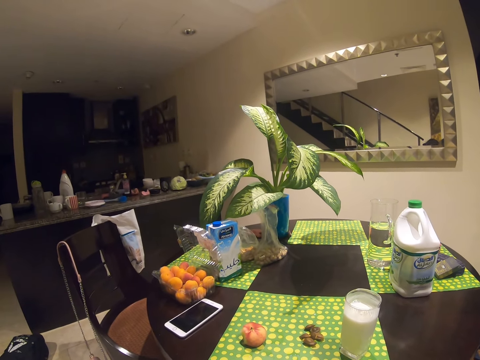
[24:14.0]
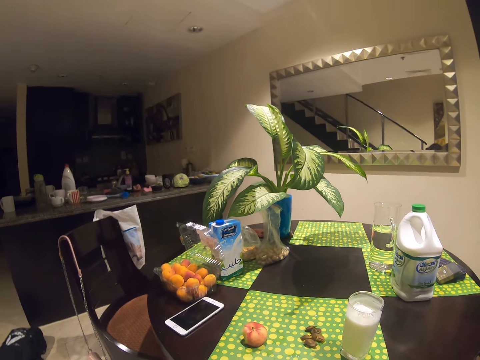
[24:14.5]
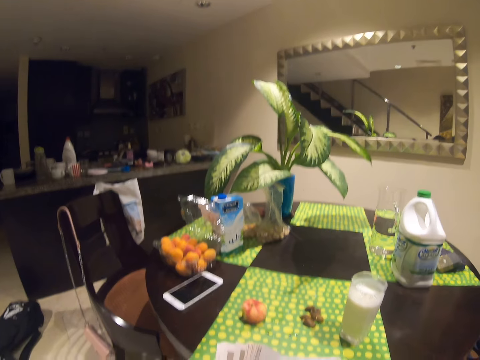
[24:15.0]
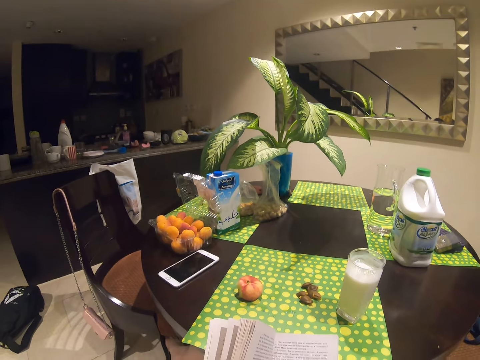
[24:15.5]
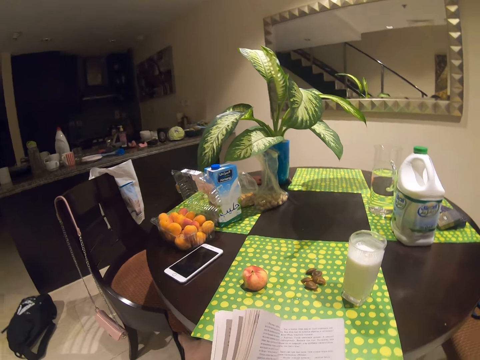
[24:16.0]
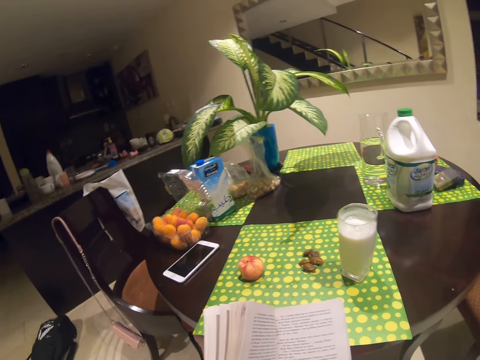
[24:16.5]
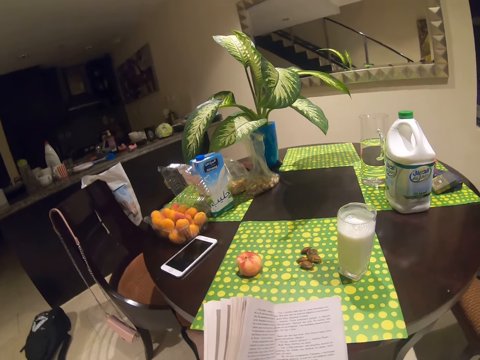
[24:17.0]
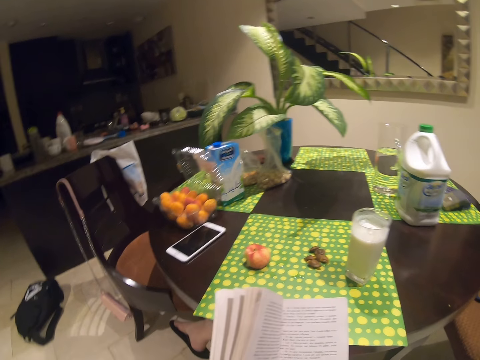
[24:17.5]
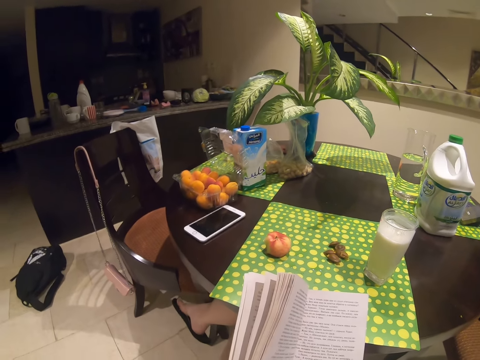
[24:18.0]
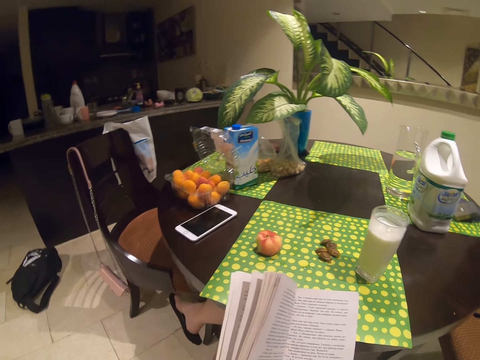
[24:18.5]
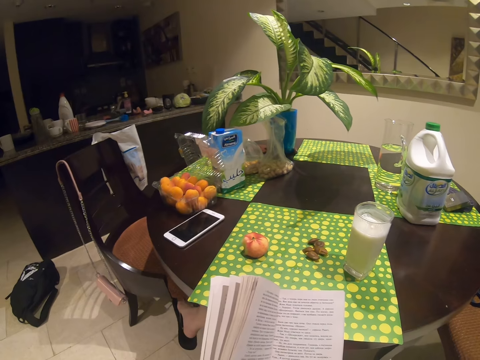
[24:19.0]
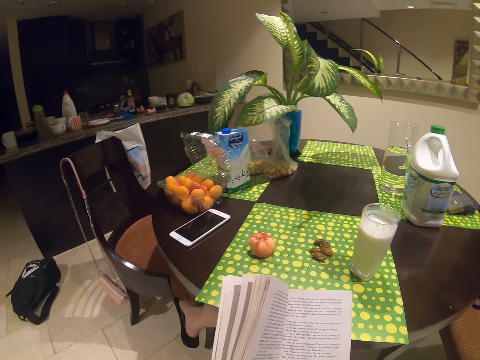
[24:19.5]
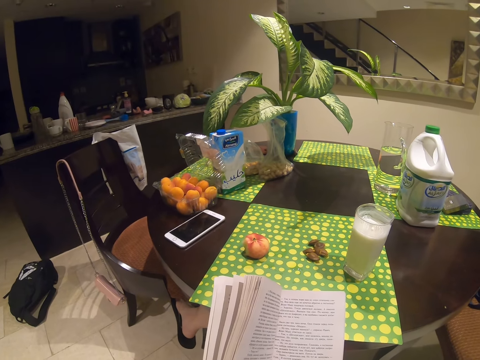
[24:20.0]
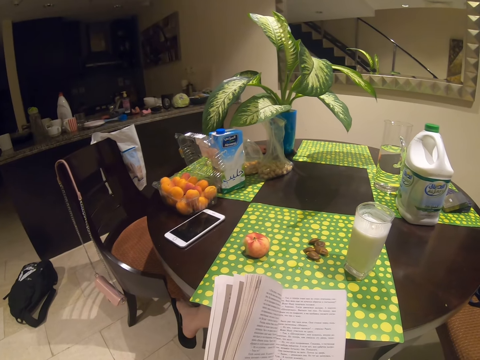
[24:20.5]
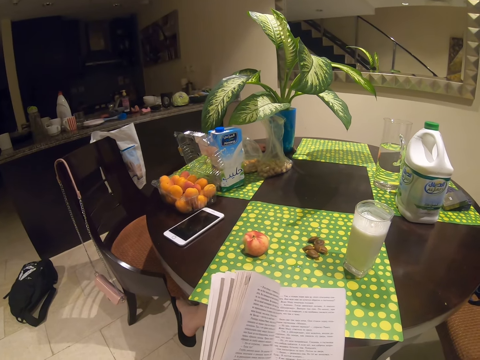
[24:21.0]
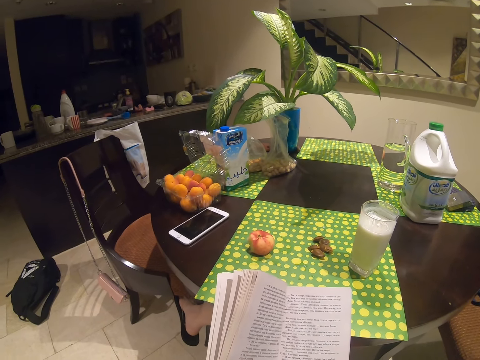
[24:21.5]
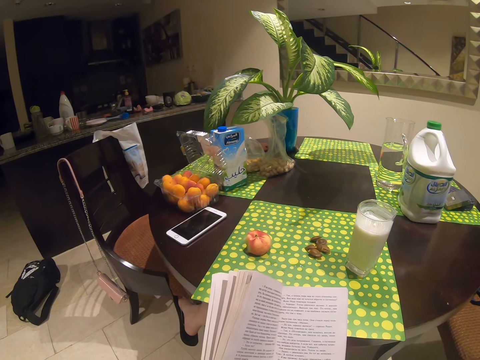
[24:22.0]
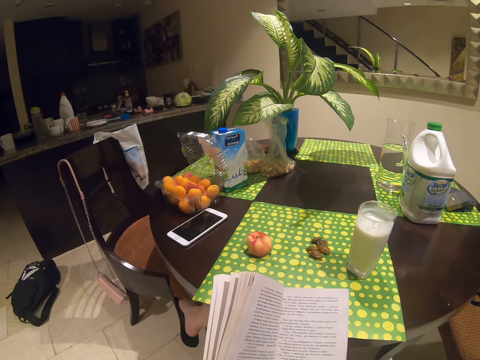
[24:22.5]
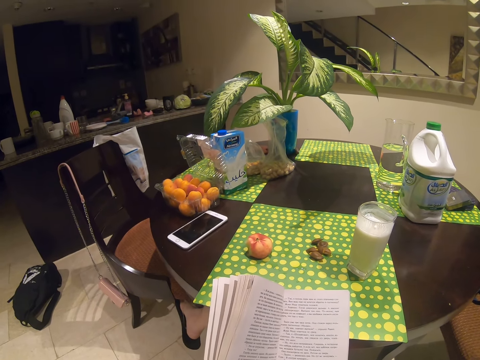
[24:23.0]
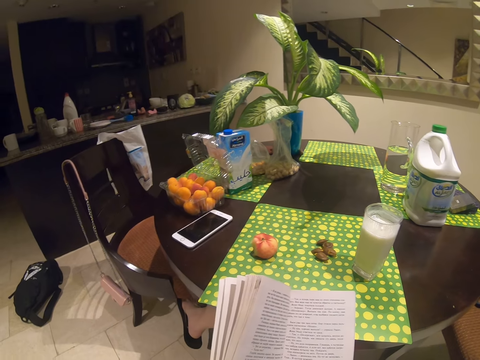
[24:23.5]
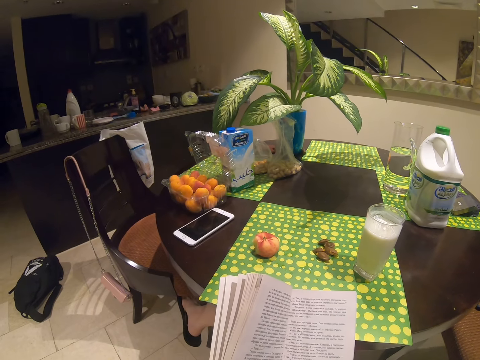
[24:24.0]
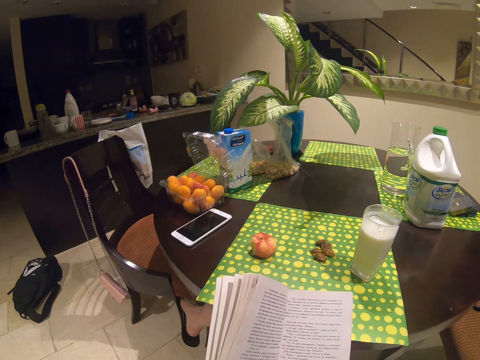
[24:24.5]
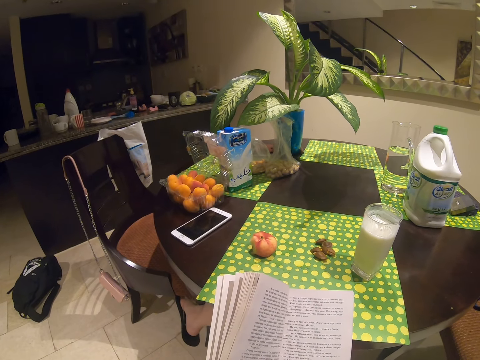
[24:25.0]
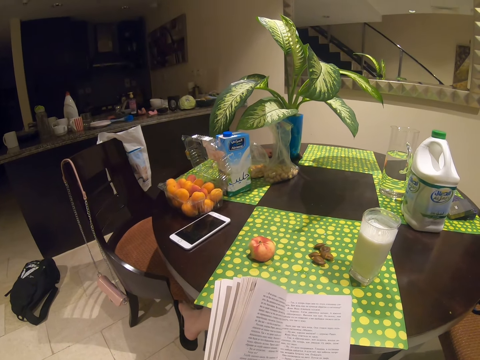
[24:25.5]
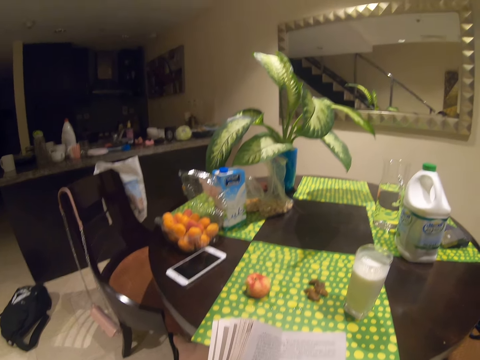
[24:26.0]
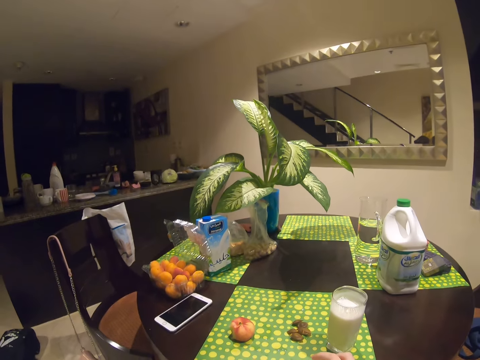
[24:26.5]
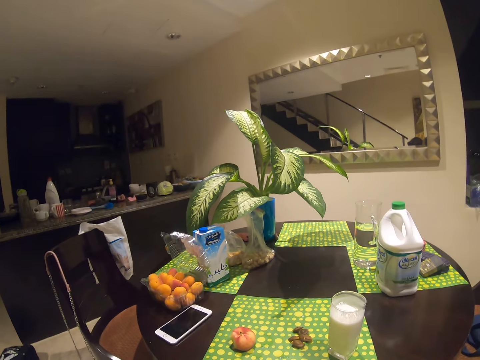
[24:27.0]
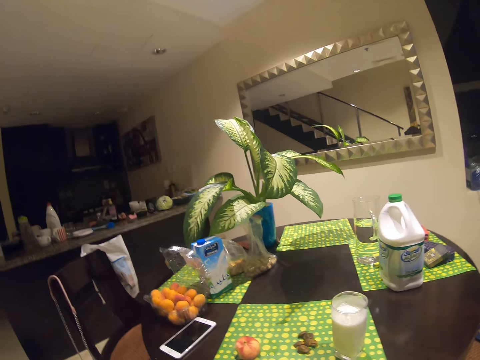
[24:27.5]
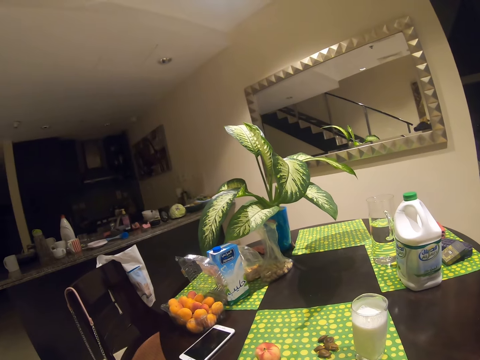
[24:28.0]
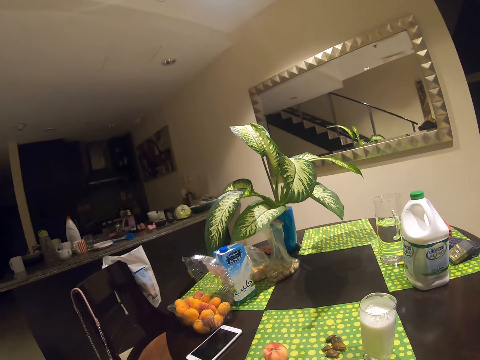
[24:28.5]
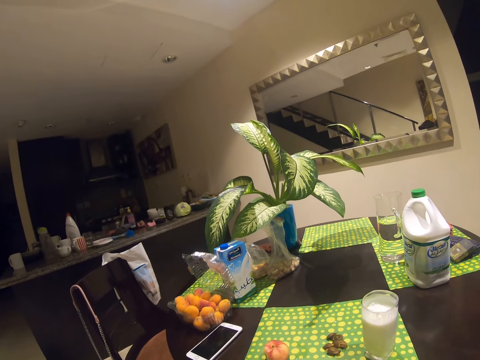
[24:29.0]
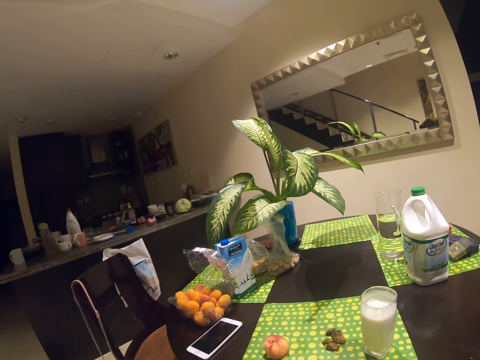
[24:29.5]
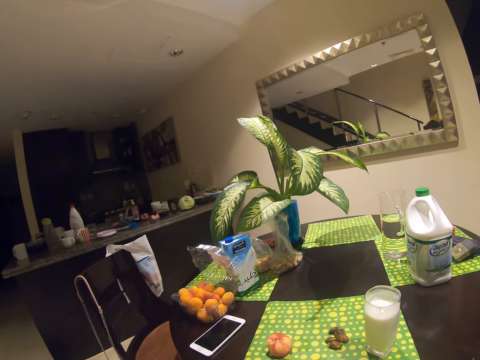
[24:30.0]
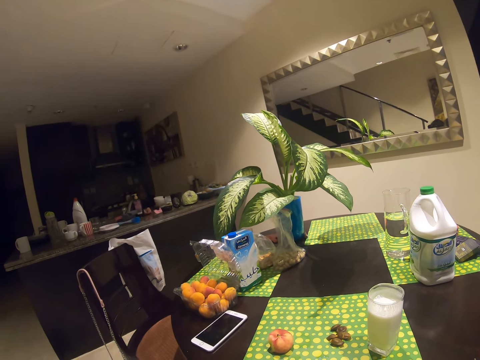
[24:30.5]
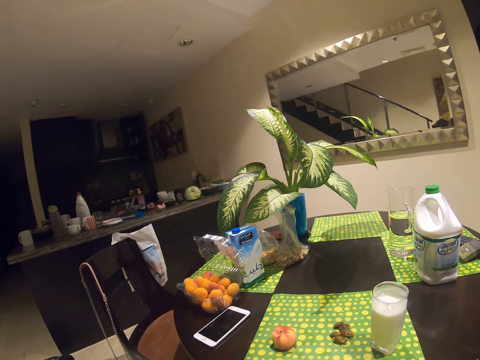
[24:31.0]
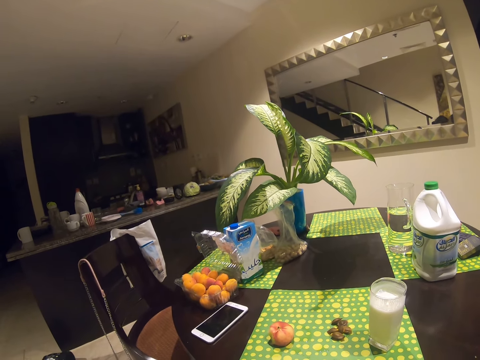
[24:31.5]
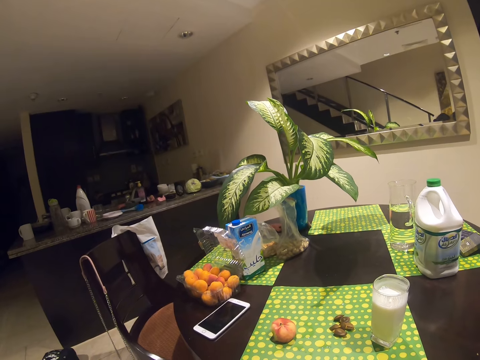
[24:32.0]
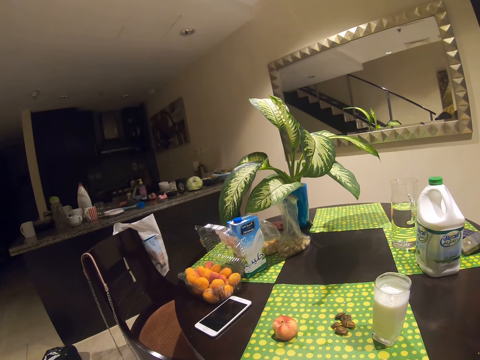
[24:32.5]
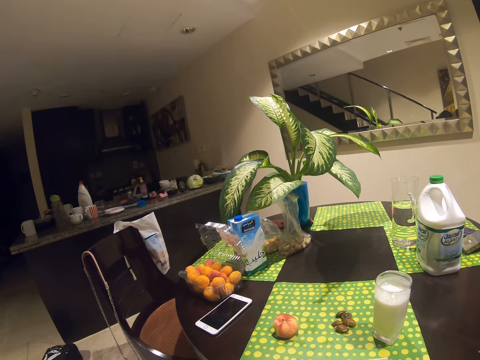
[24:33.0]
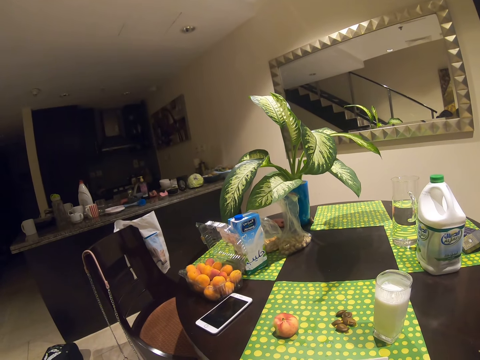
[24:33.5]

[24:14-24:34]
The camera wearer moves a leg. They look around.

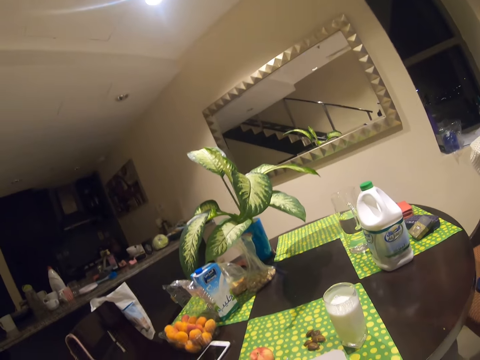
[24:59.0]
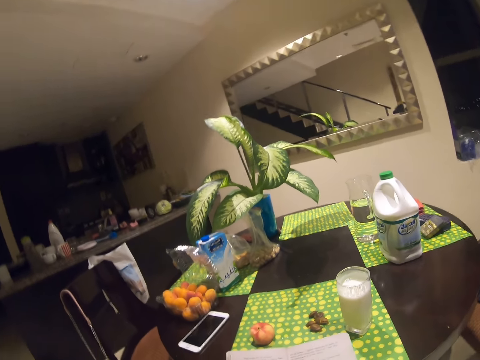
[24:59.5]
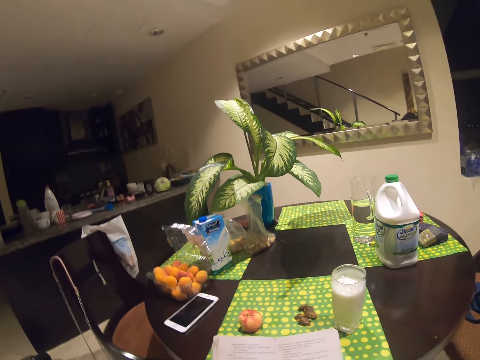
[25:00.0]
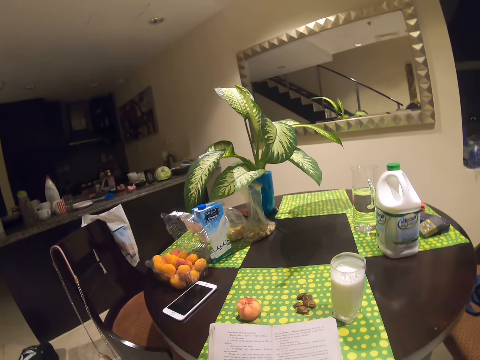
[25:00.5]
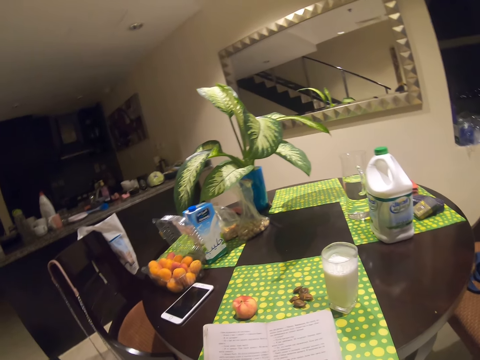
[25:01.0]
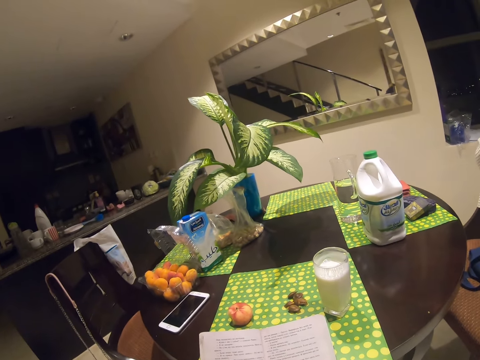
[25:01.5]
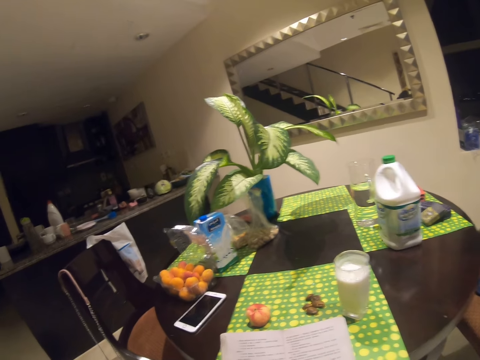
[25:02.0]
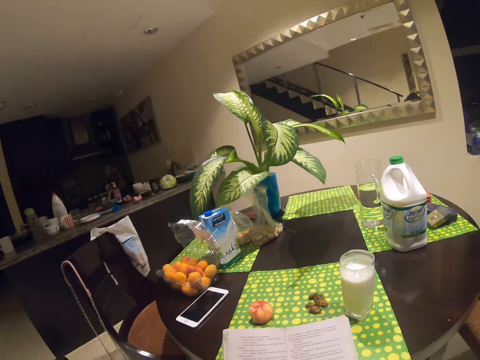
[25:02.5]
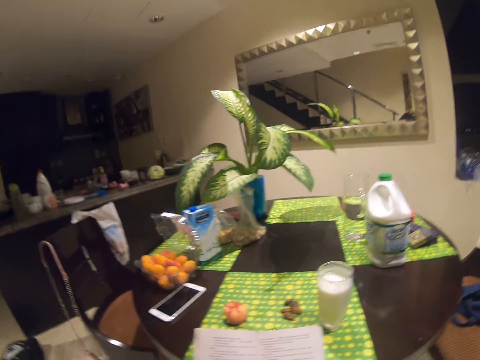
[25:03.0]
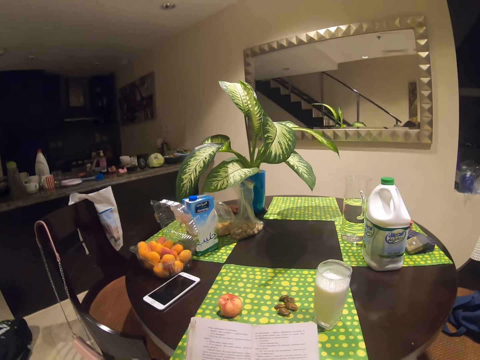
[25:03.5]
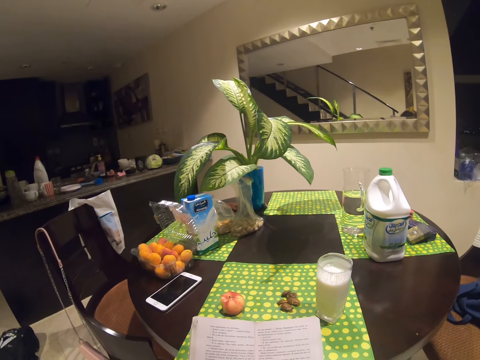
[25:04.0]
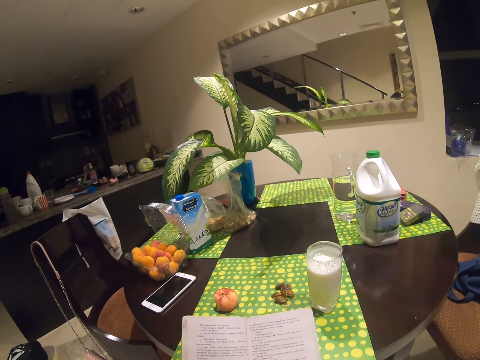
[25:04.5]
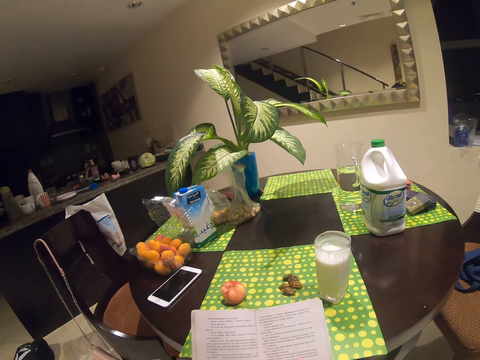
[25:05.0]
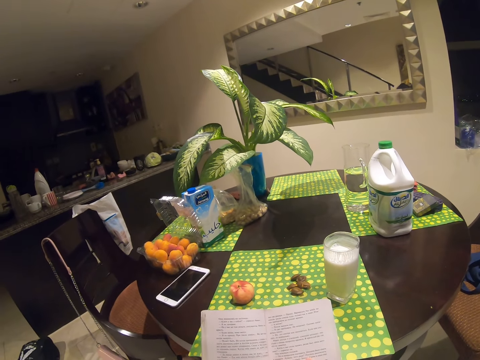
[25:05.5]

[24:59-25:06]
The camera wearer looks around.
